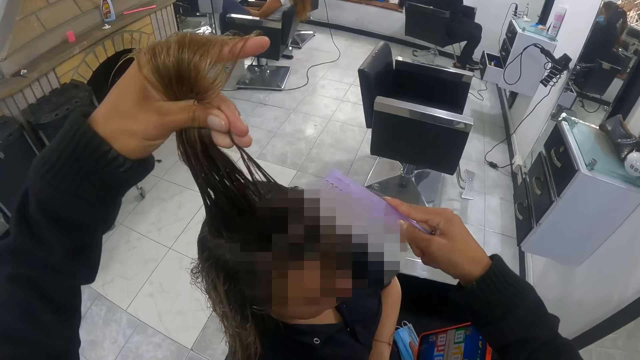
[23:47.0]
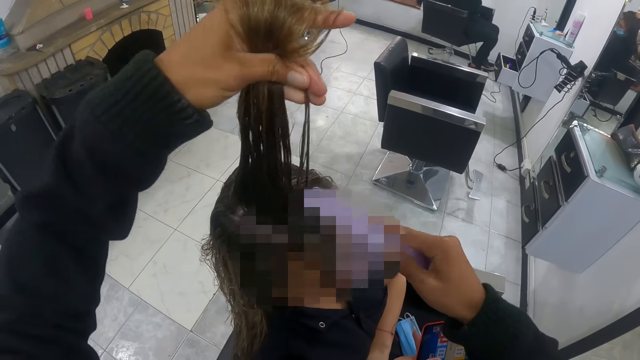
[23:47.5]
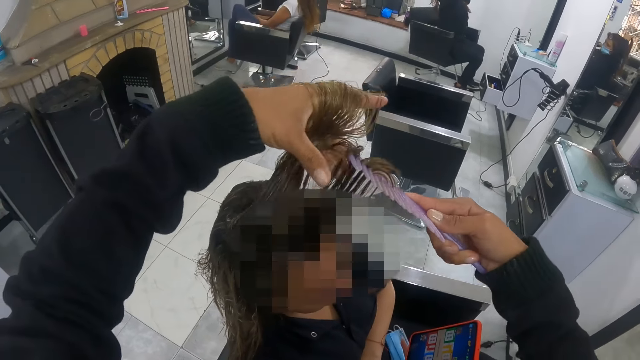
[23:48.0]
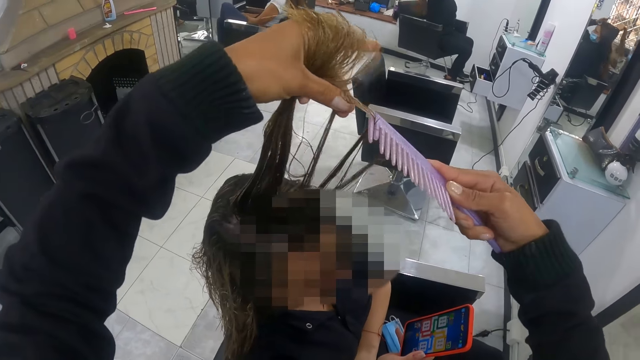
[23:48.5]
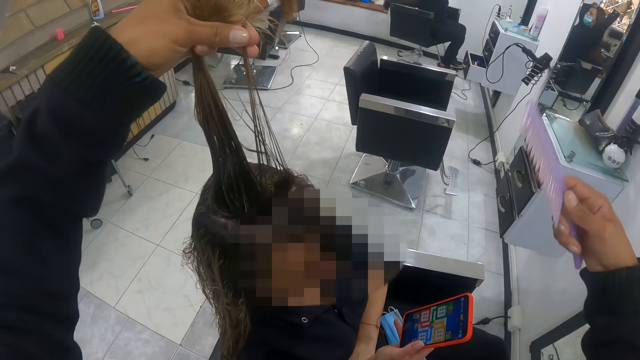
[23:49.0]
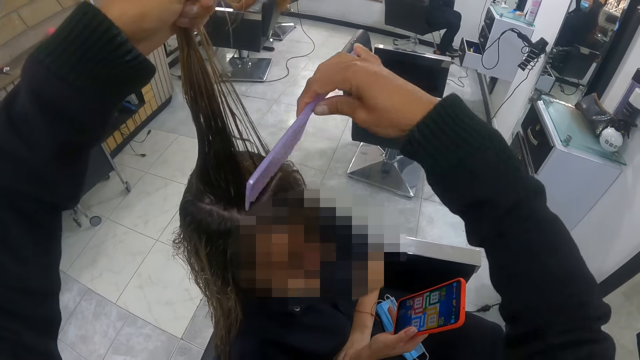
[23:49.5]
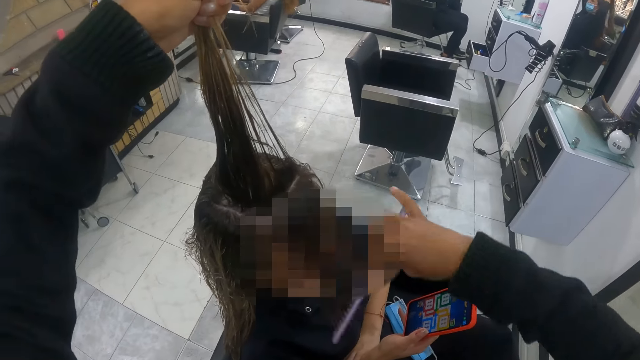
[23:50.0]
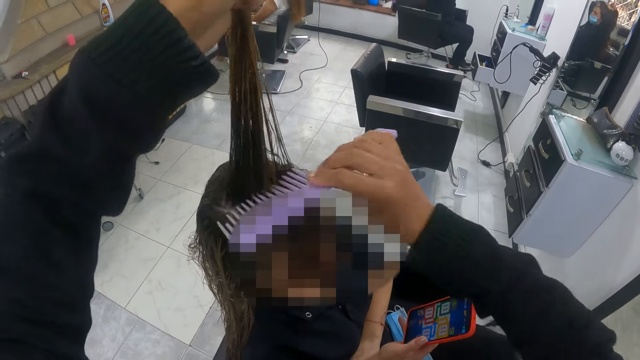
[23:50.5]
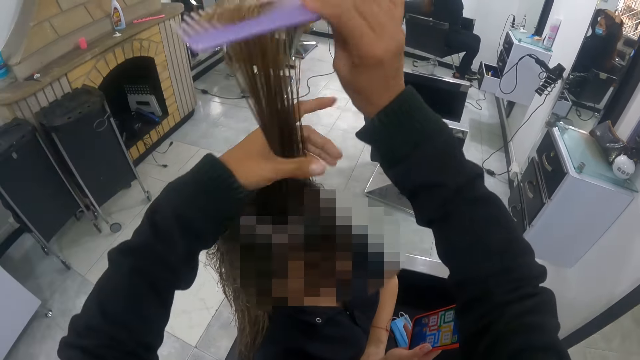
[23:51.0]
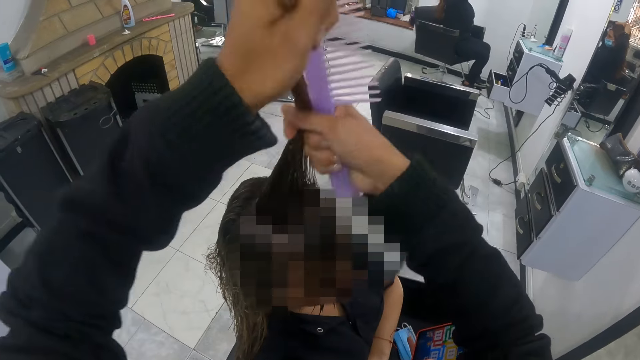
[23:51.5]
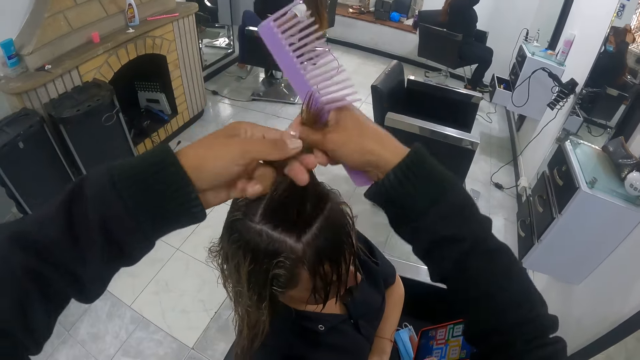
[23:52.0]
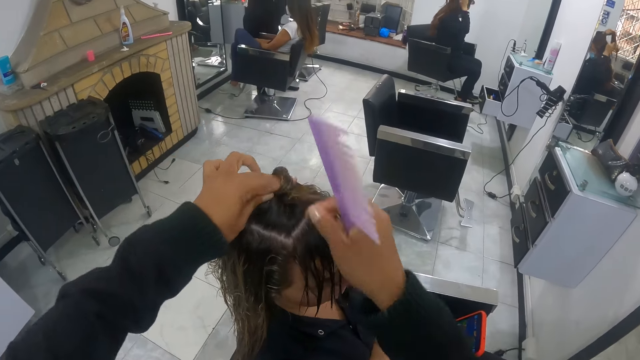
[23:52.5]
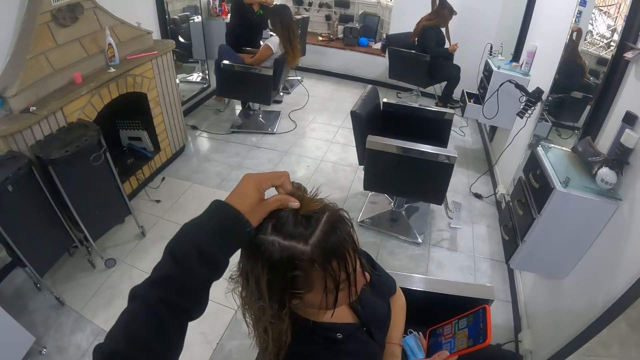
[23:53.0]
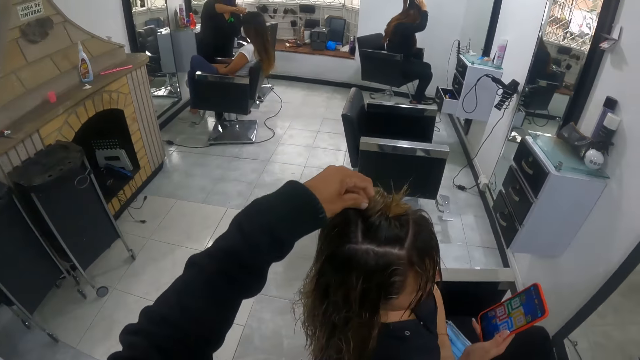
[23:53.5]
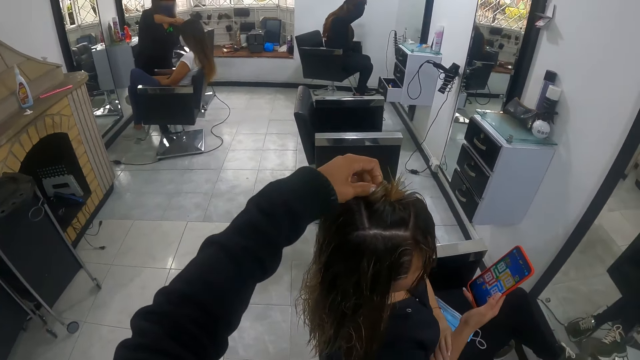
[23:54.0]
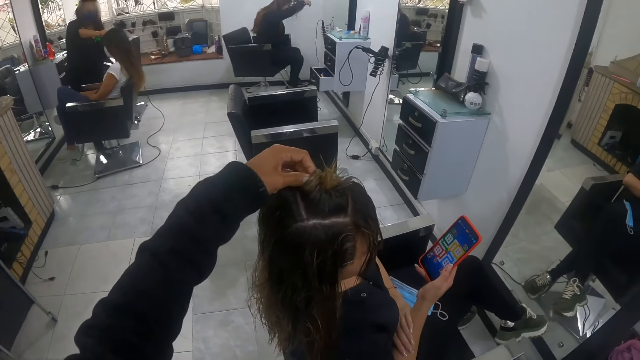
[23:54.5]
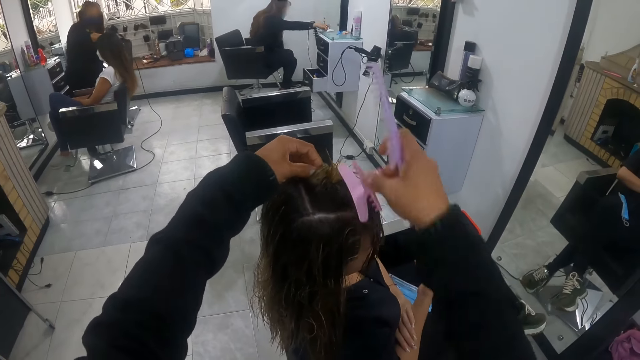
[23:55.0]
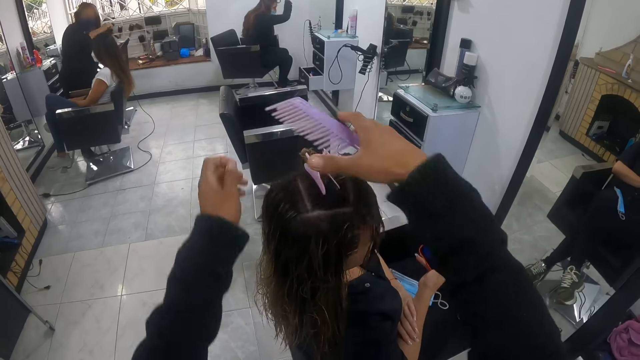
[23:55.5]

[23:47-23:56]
The camera wearer partitions the woman's hair with the comb with her right hand. She combs the woman's hair with the comb with her right hand. She rolls the woman's hair with both hands. She ties the woman's hair. She lifts her right hand from the woman's hair. Another woman stands behind the camera wearer. The camera wearer holds the first woman's hair with a hair clip with her right hand.

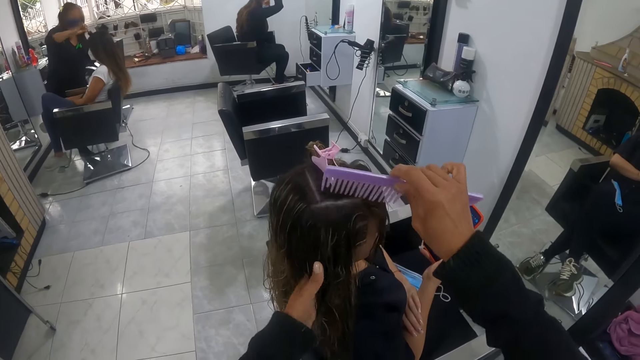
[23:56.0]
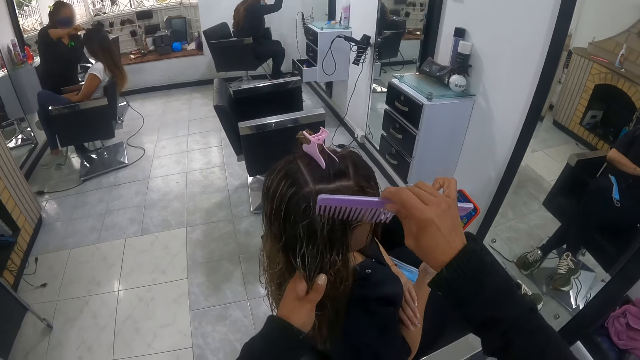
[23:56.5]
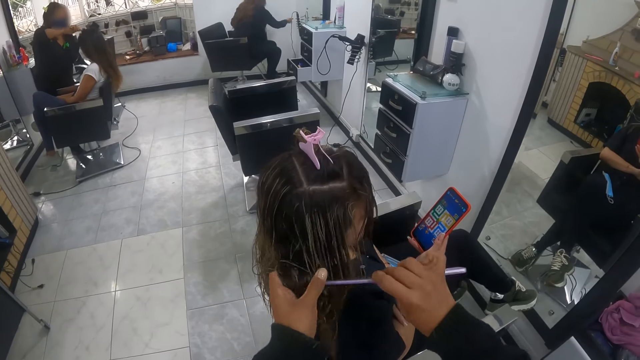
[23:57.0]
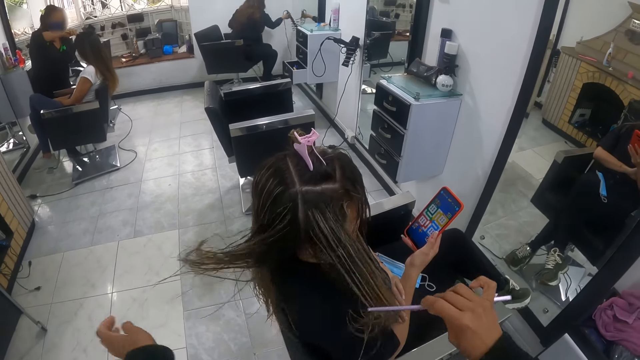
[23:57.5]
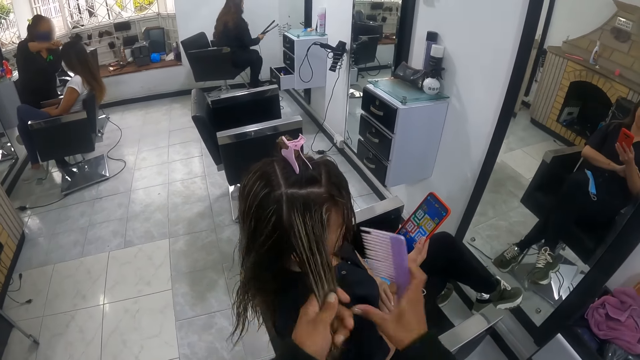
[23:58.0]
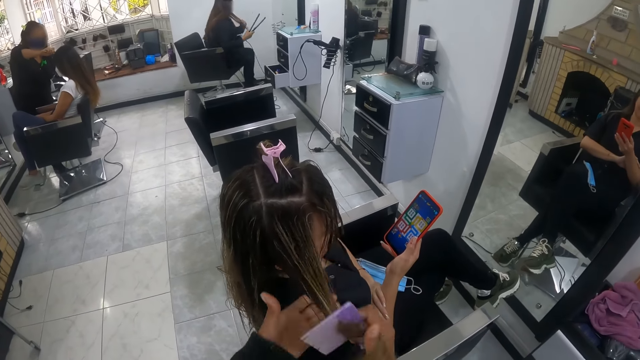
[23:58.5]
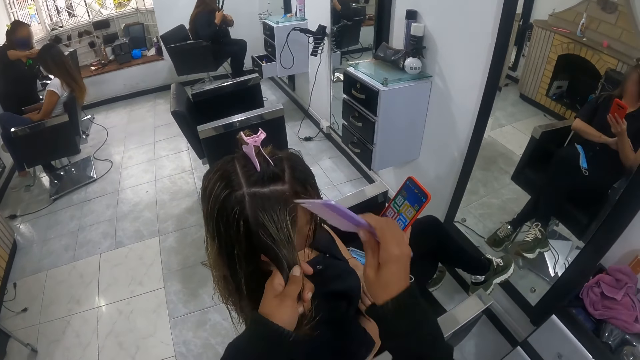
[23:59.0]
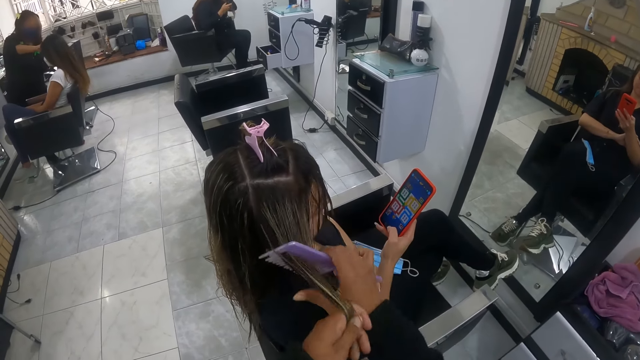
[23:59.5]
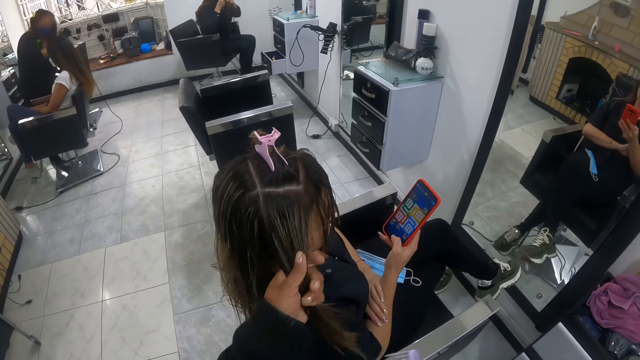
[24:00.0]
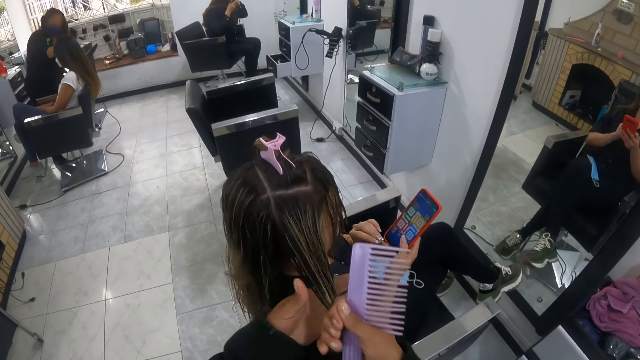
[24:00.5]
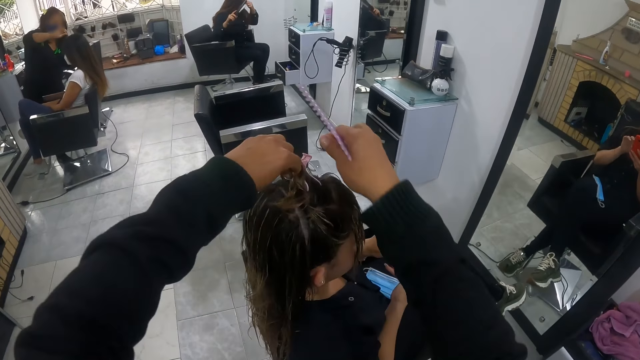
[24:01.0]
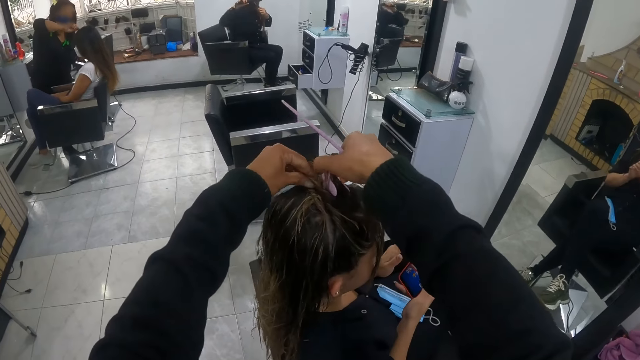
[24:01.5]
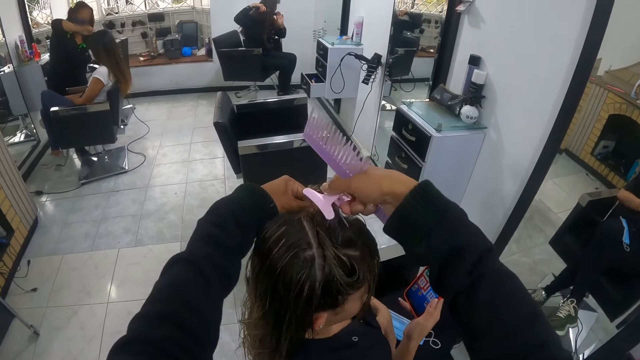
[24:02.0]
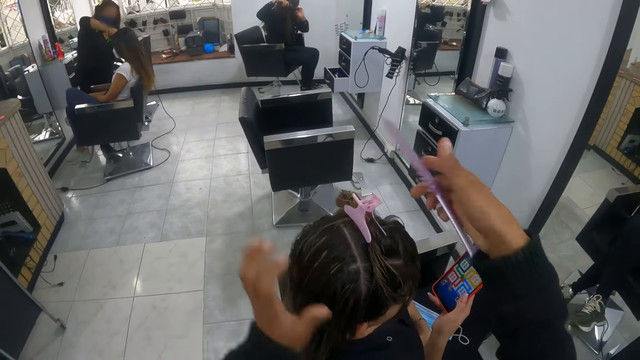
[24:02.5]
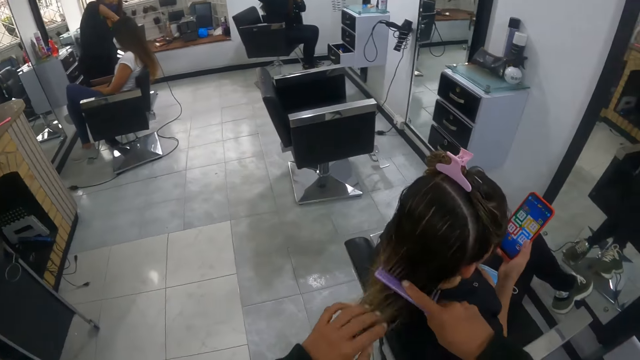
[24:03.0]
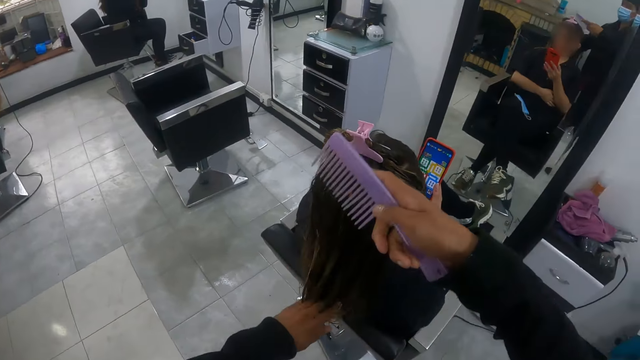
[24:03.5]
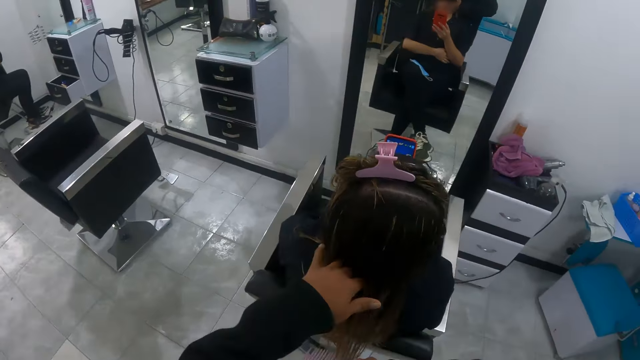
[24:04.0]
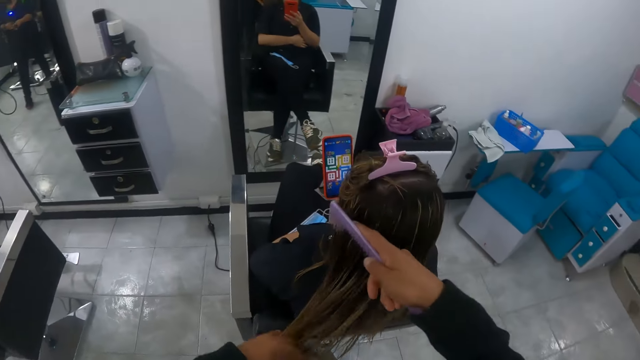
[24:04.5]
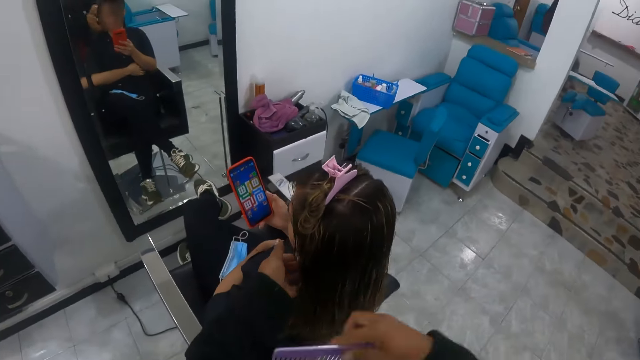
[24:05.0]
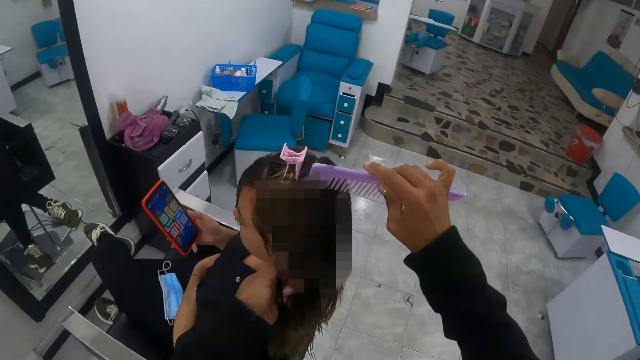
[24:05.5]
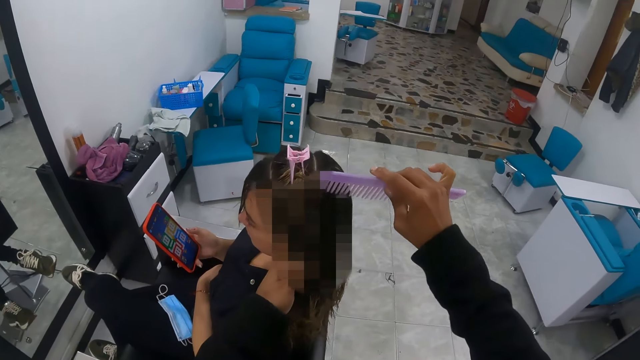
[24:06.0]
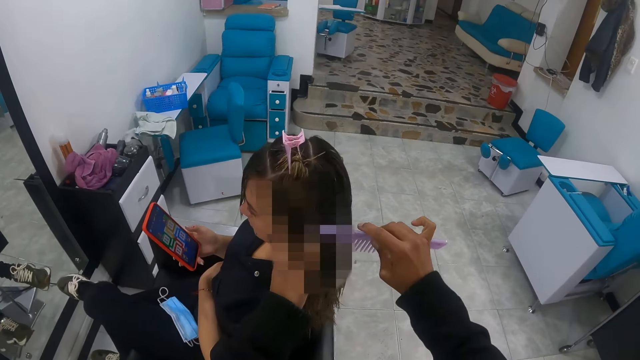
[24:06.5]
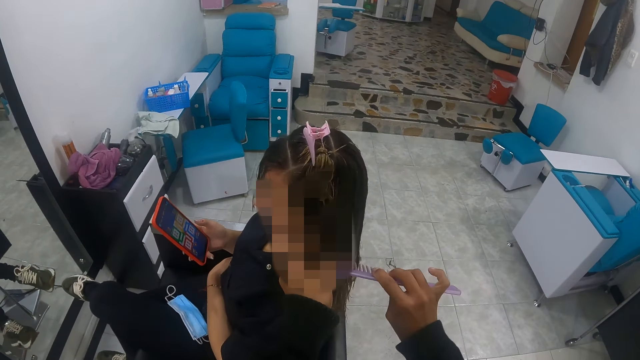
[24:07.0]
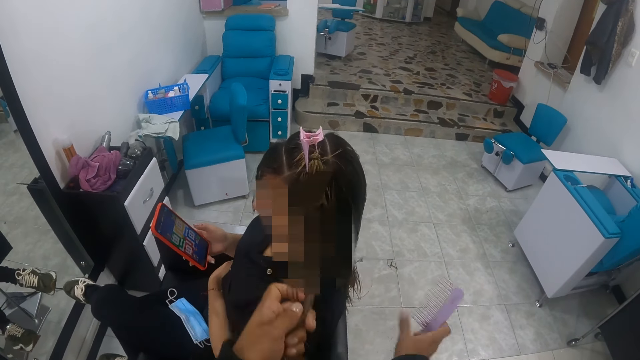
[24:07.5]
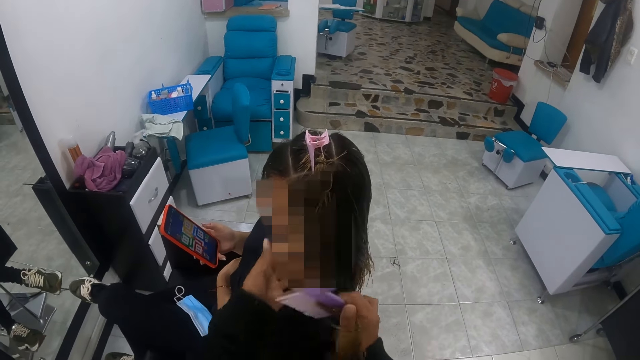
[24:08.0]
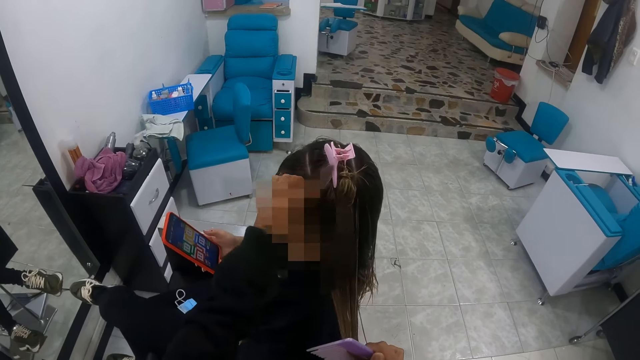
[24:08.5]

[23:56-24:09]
The camera wearer holds the woman's hair with her left hand. She partitions the woman's hair with the comb with her right hand. She holds the woman's hair with her left hand. She combs the woman's hair with the comb with her right hand. She rolls the woman's hair with both hands. She ties the woman's hair. She holds the woman's hair with the hair clip with her right hand. She detangles the woman's hair with her left hand. She combs the woman's hair with the comb with her right hand. She holds the woman's hair with her left hand. She partitions the woman's hair with the comb with her right hand.
